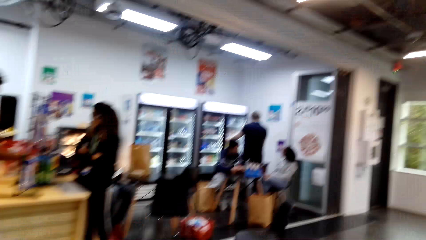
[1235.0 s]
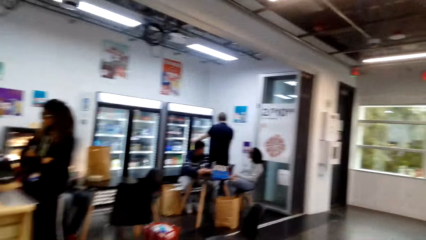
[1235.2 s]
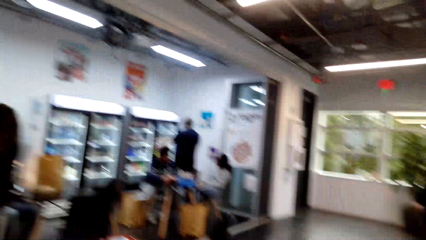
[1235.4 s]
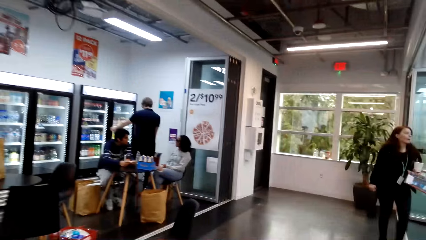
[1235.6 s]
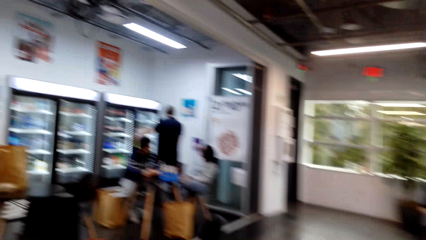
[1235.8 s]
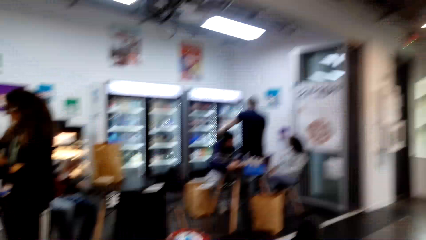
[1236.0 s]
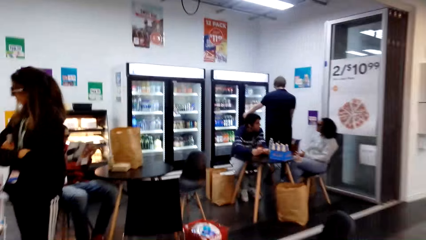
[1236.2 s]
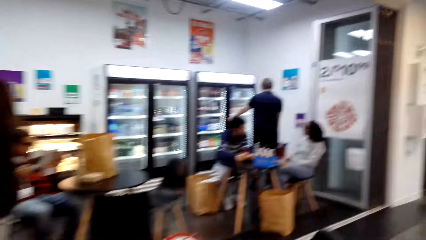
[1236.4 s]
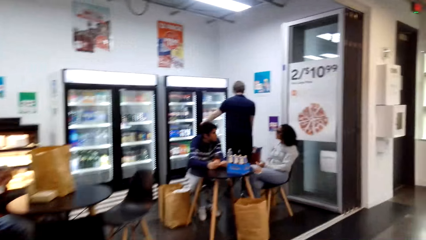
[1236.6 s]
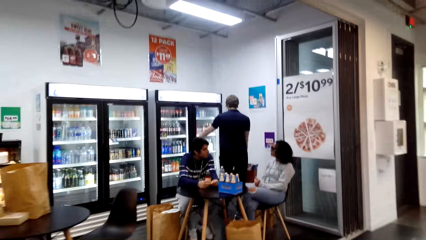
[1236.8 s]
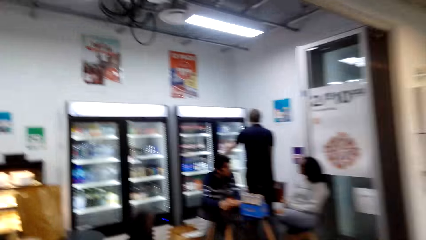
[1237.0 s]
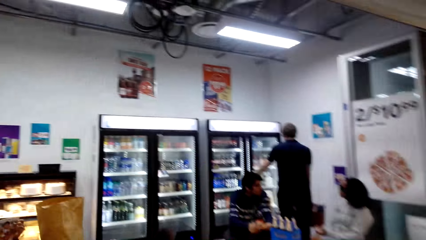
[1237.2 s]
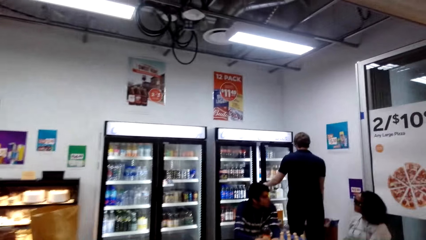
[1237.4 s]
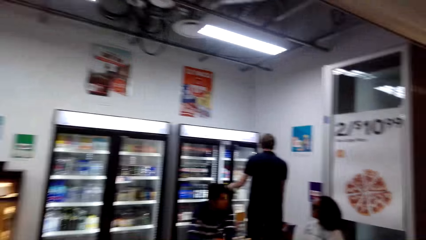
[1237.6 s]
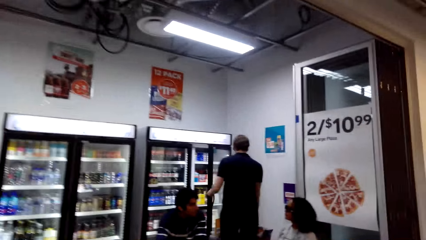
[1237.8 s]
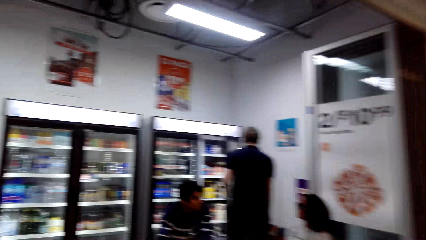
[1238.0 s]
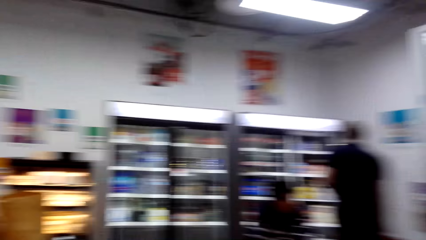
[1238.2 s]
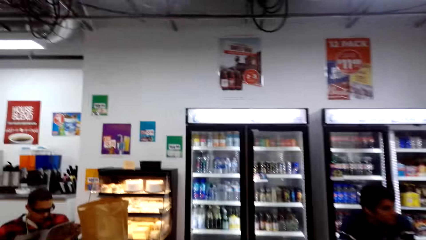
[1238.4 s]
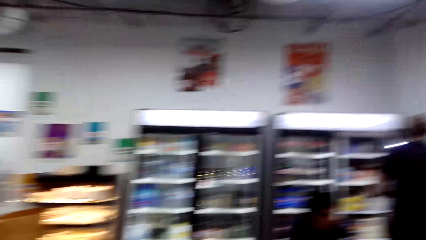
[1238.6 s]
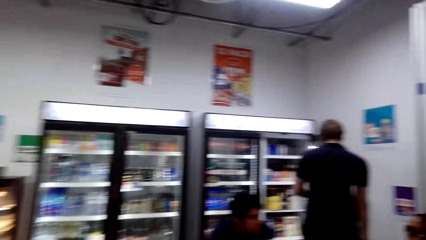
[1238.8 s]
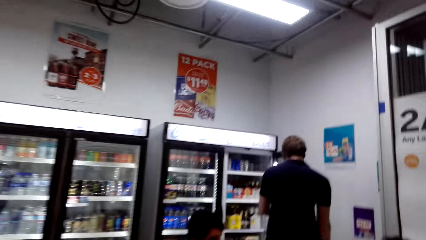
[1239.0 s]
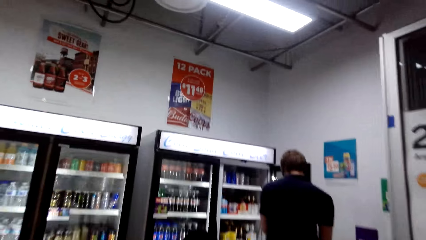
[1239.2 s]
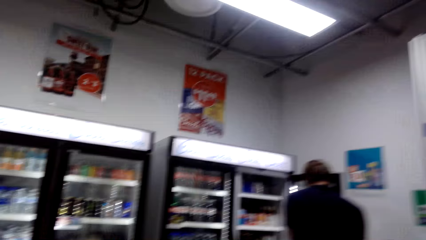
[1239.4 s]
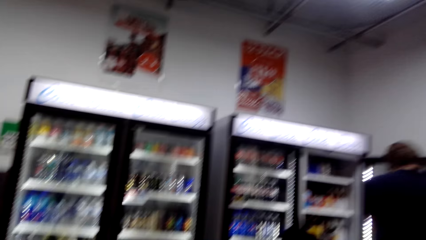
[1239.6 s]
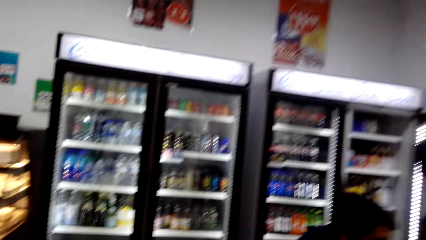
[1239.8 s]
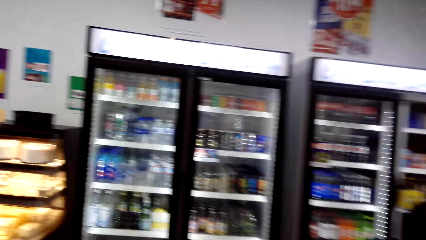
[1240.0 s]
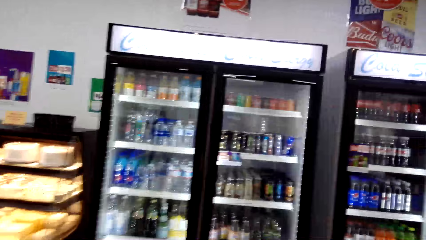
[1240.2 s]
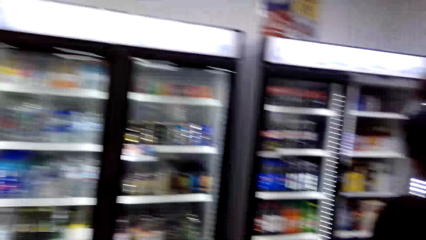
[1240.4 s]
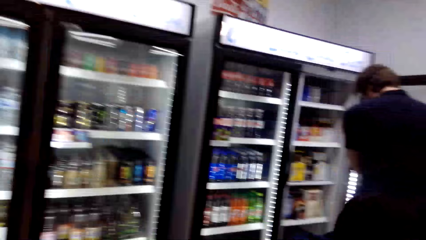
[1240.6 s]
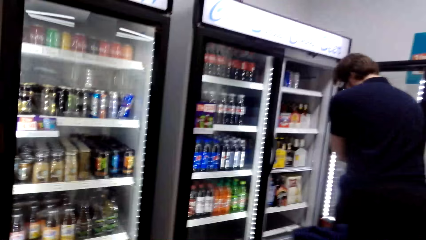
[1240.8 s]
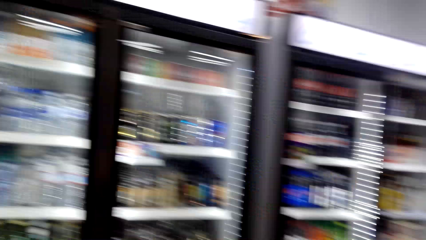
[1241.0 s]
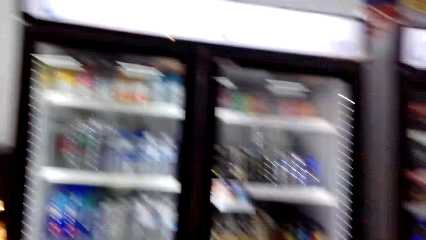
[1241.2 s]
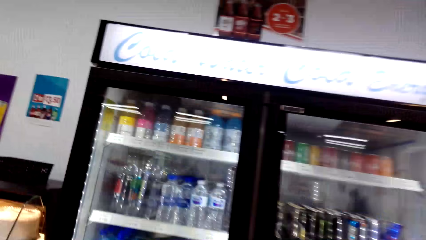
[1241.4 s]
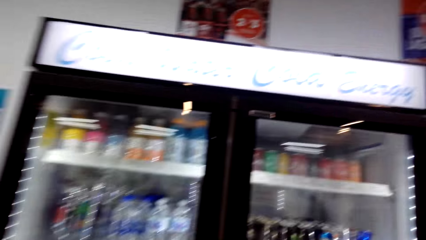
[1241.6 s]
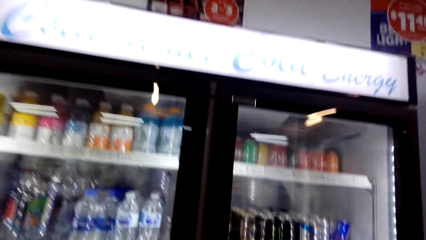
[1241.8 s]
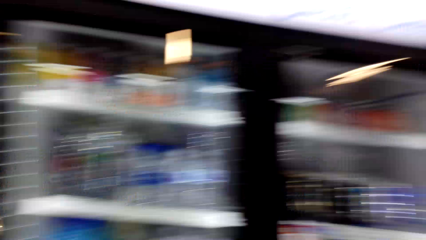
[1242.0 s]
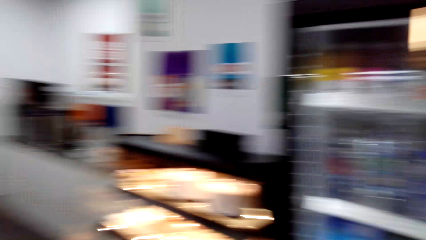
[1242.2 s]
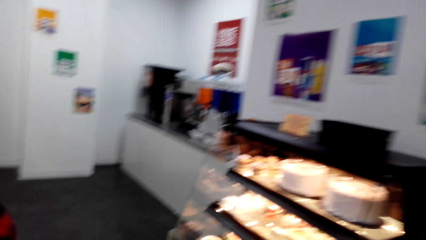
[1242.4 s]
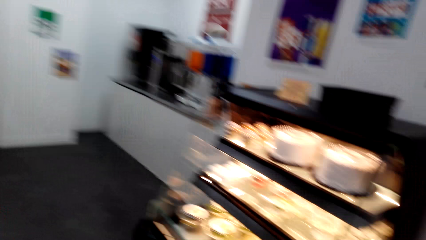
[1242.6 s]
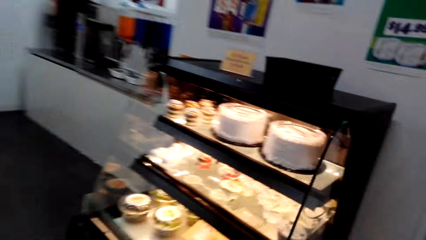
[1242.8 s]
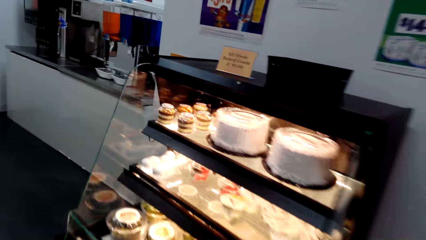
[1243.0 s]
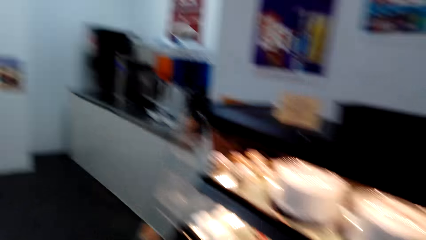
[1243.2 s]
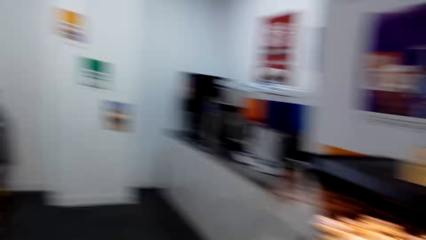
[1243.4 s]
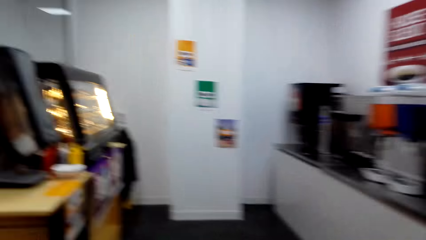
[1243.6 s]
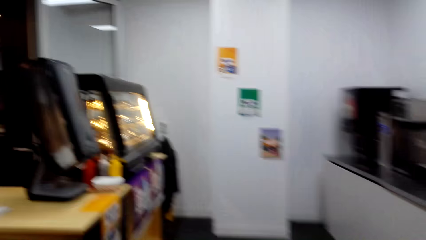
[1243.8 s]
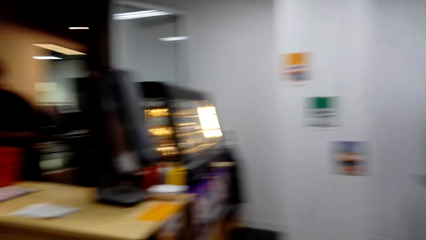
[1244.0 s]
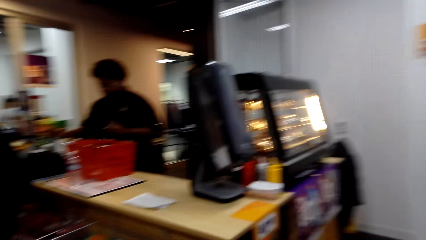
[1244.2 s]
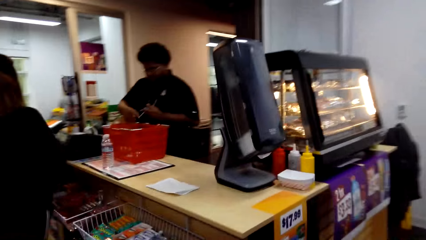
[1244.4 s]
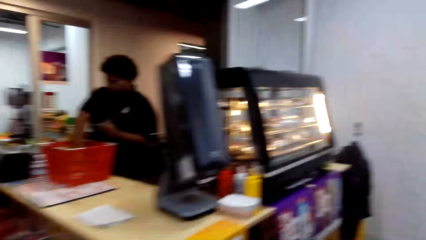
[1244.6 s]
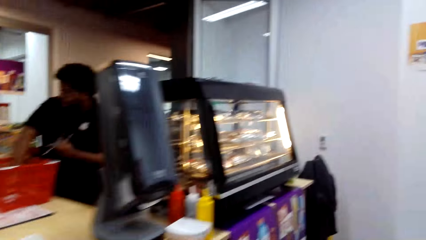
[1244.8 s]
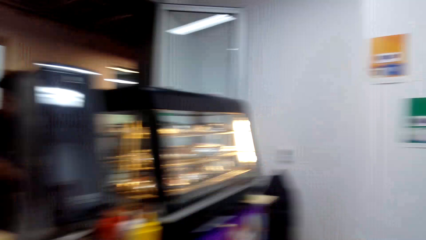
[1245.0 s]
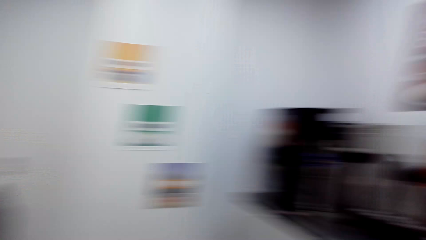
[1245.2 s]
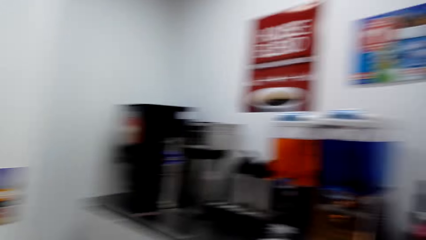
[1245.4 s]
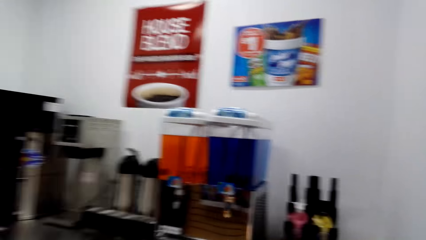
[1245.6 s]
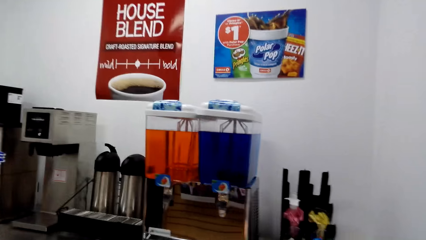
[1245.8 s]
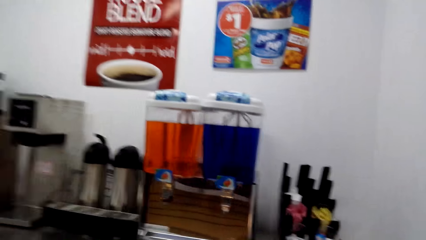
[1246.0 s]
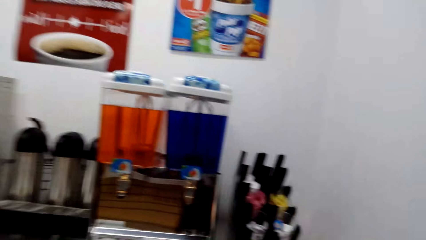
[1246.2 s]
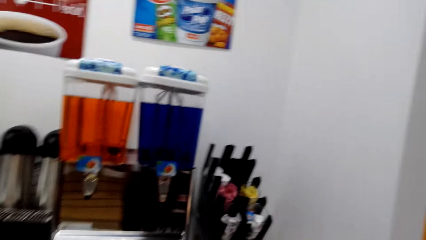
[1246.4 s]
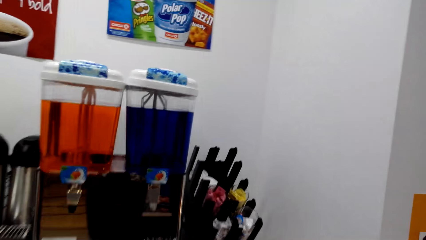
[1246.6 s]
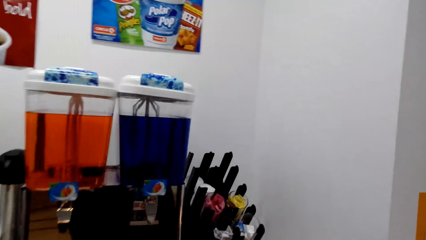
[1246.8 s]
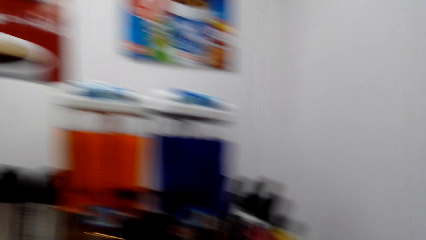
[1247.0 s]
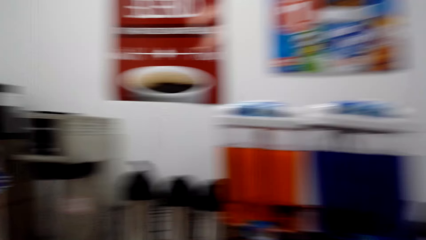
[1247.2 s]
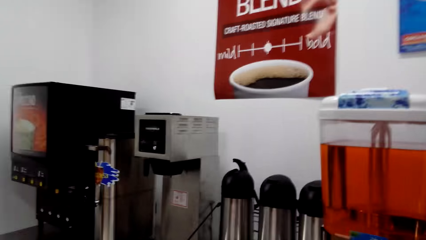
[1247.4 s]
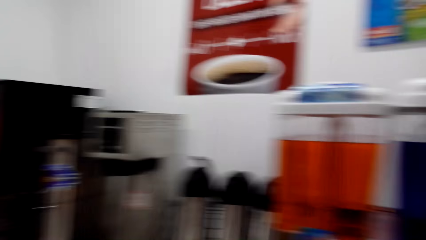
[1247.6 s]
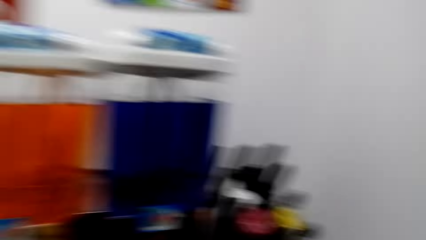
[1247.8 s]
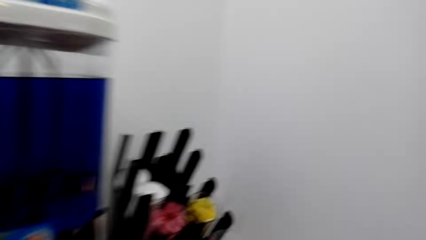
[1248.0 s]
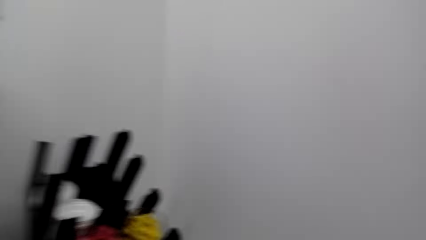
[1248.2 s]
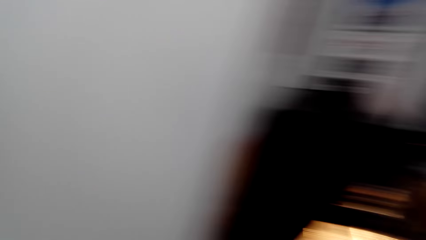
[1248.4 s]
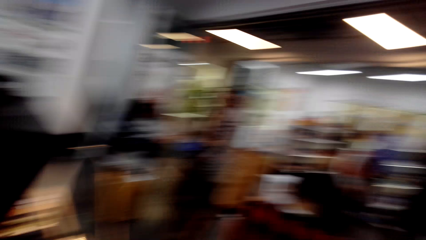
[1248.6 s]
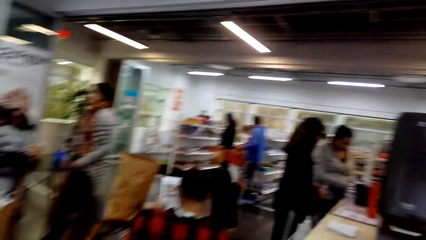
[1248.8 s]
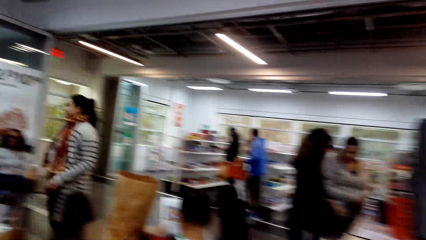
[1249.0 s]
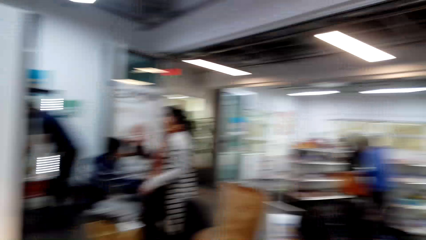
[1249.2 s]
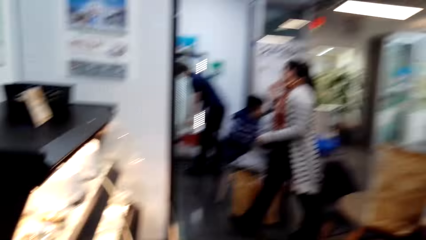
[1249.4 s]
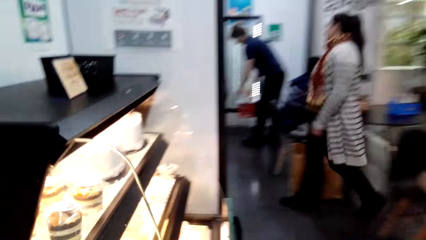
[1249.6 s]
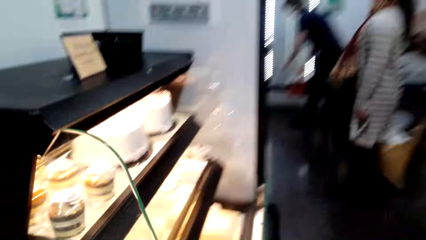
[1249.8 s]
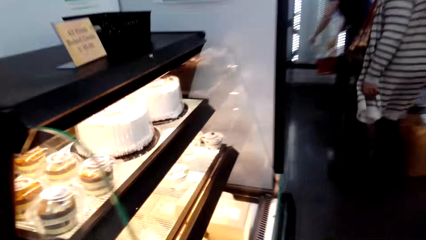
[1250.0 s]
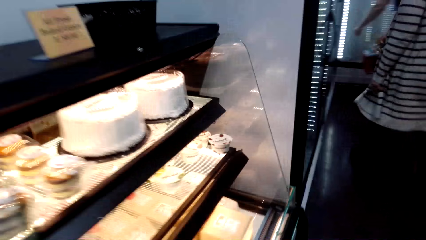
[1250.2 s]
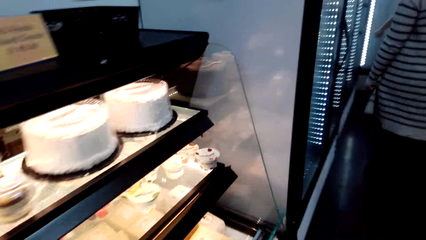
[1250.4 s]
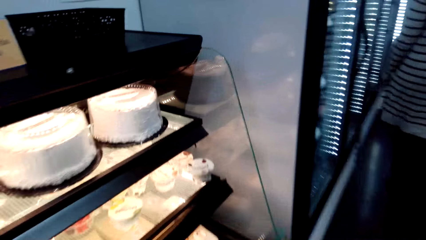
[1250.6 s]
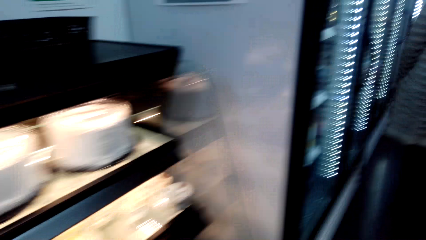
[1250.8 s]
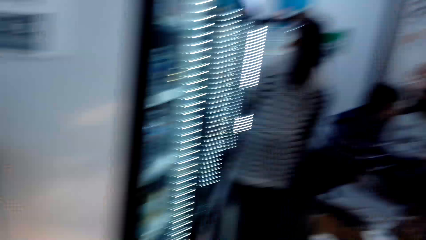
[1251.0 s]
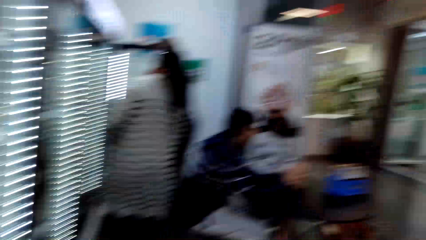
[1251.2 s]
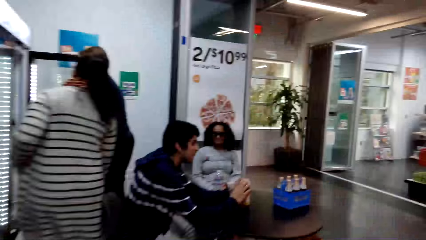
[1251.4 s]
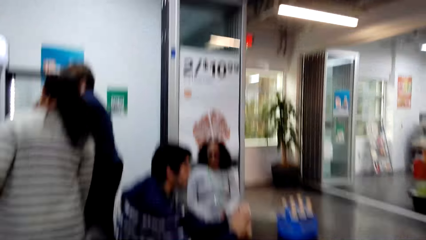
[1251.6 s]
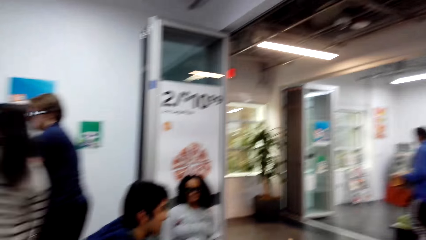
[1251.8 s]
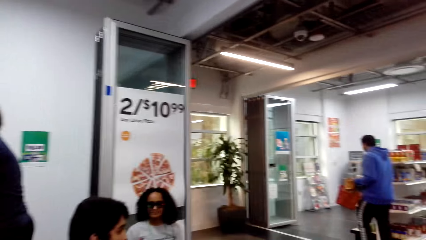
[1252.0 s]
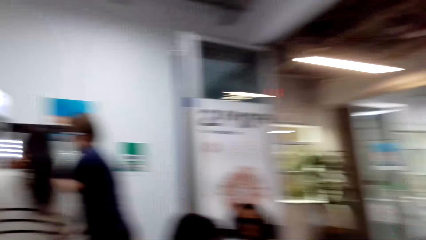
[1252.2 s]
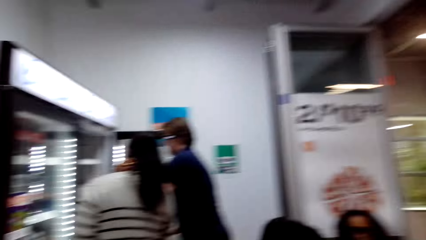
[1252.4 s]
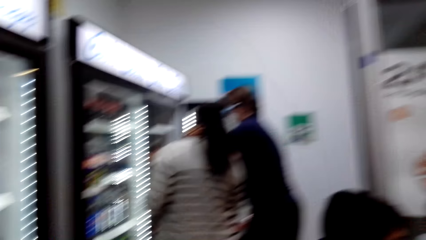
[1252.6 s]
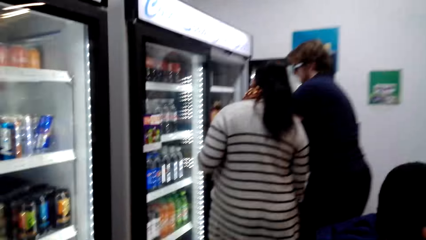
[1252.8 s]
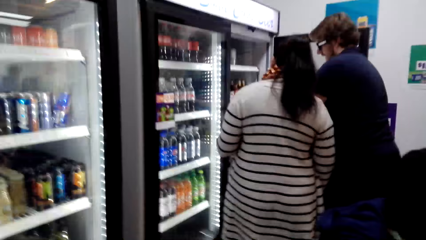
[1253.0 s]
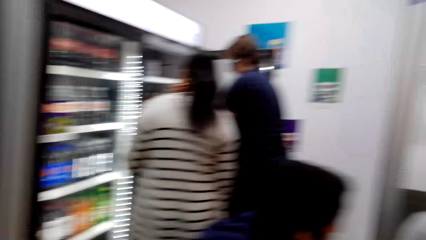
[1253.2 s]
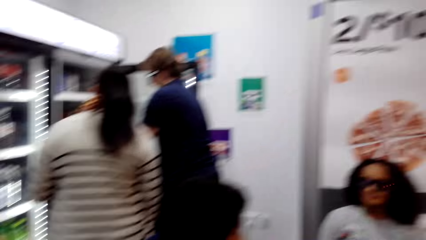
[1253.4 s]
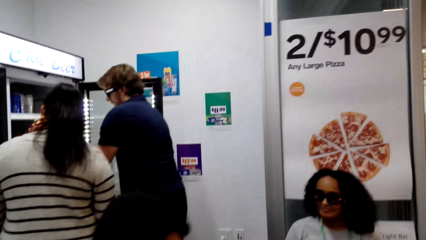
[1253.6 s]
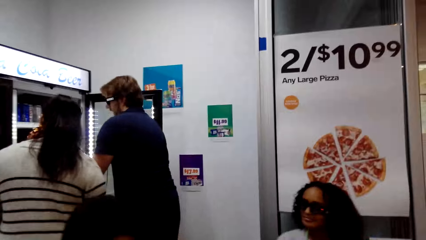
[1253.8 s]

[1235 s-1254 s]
The camera wearer walks toward the fridge. They walk around the supermarket.
